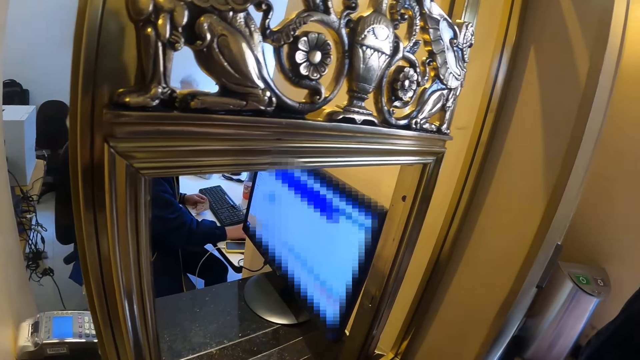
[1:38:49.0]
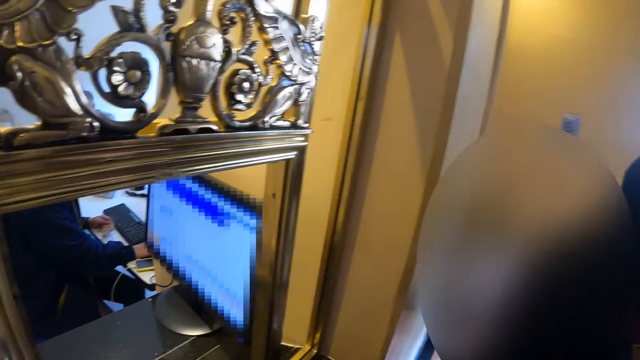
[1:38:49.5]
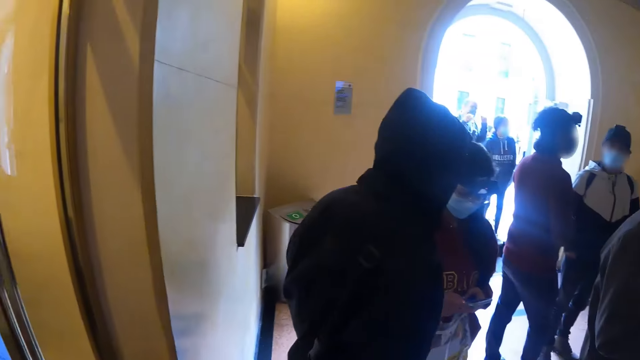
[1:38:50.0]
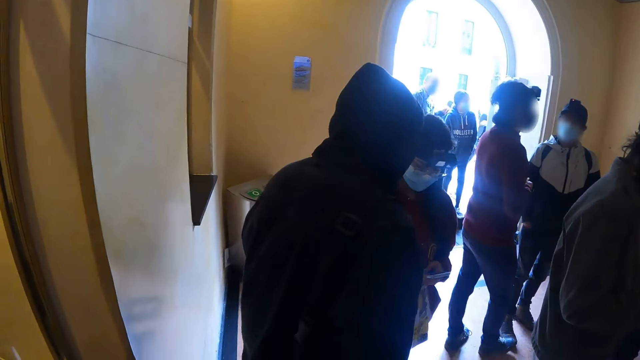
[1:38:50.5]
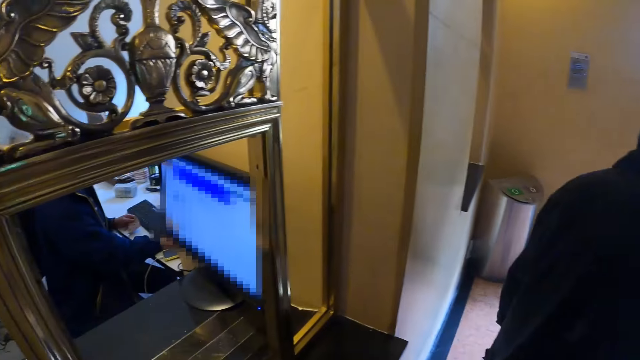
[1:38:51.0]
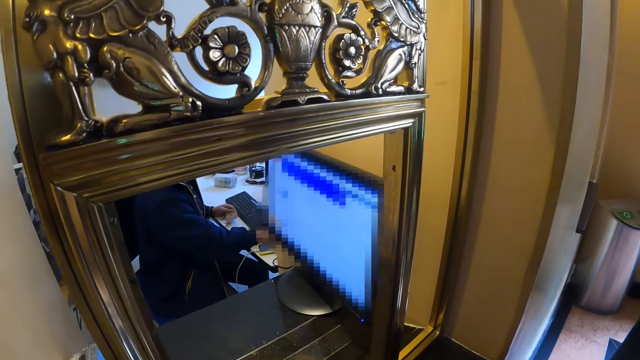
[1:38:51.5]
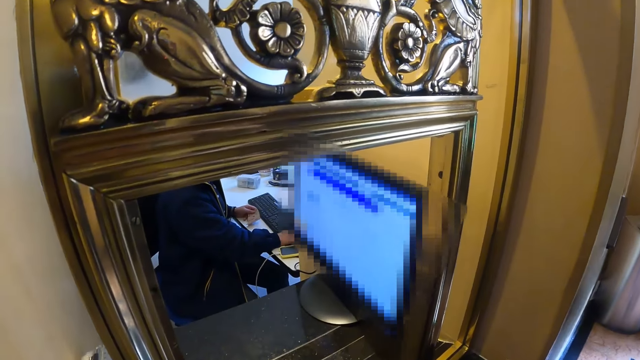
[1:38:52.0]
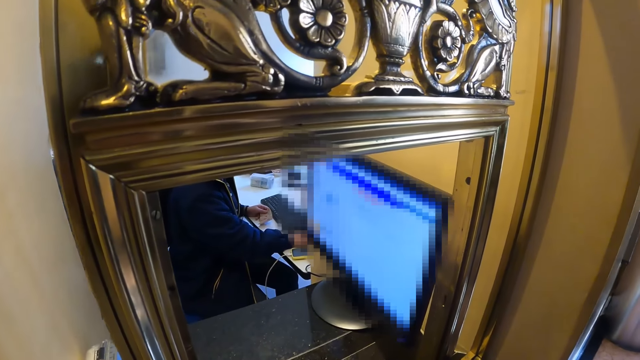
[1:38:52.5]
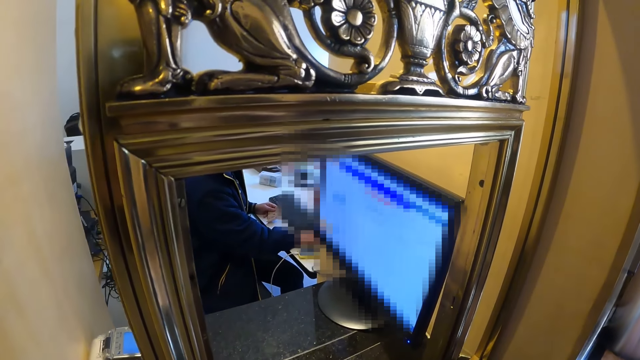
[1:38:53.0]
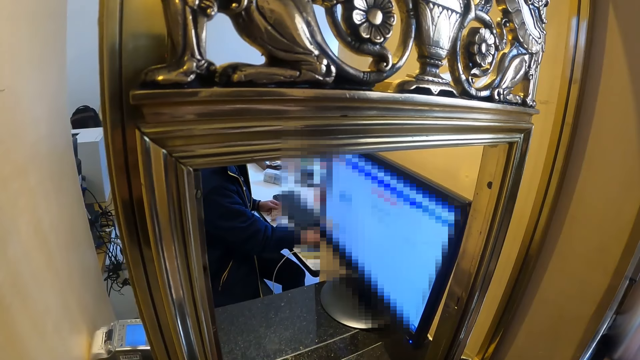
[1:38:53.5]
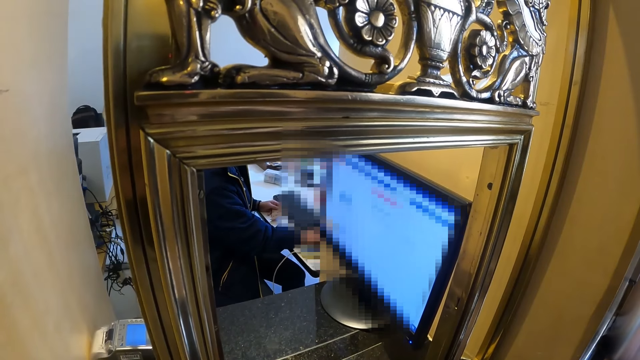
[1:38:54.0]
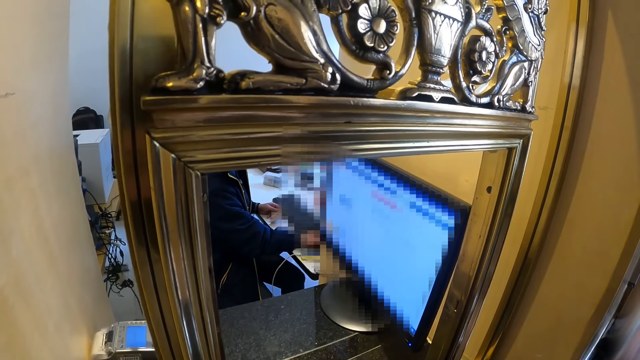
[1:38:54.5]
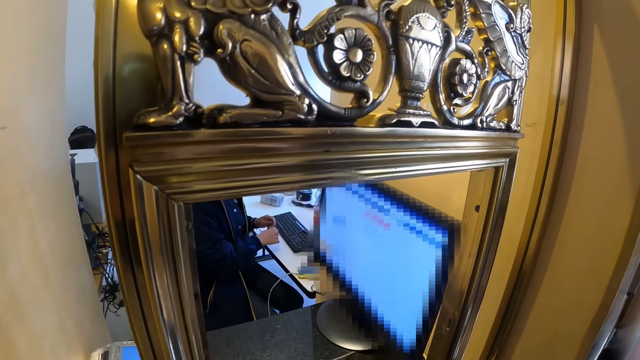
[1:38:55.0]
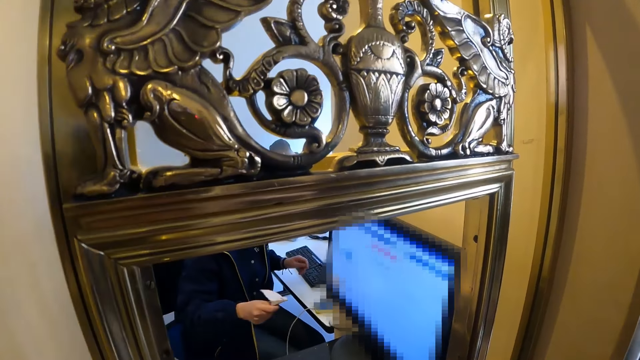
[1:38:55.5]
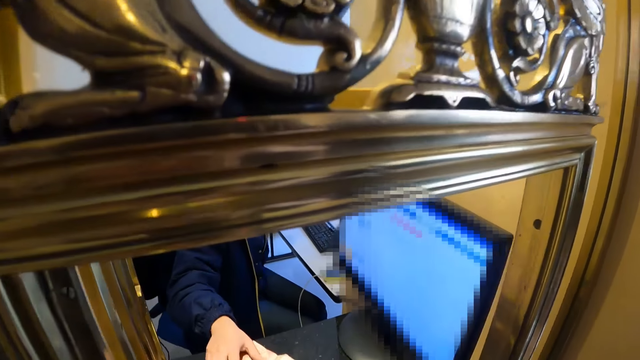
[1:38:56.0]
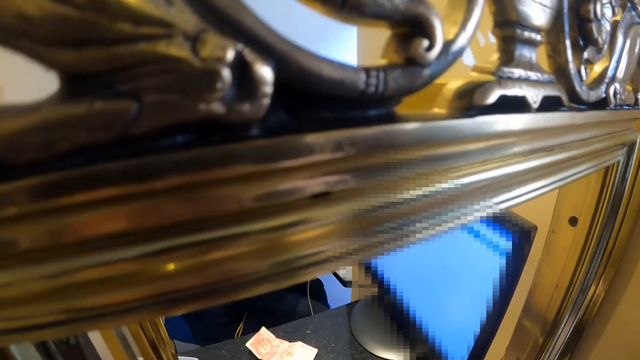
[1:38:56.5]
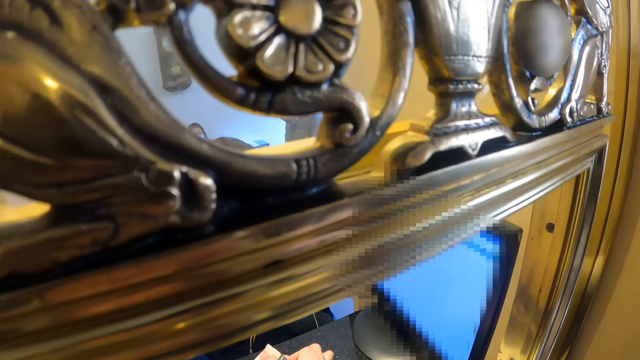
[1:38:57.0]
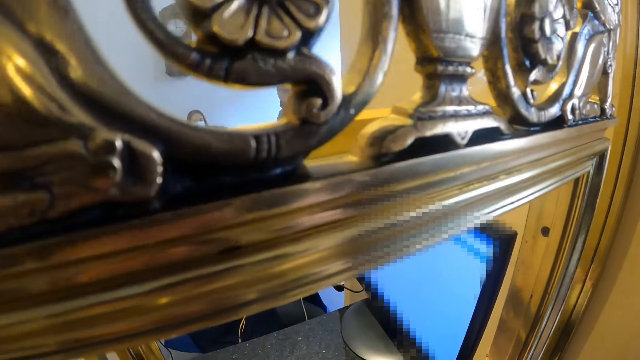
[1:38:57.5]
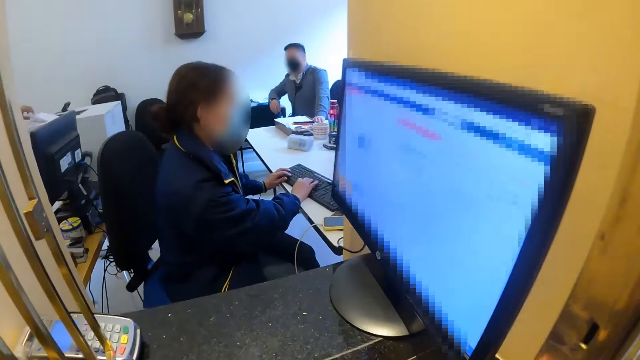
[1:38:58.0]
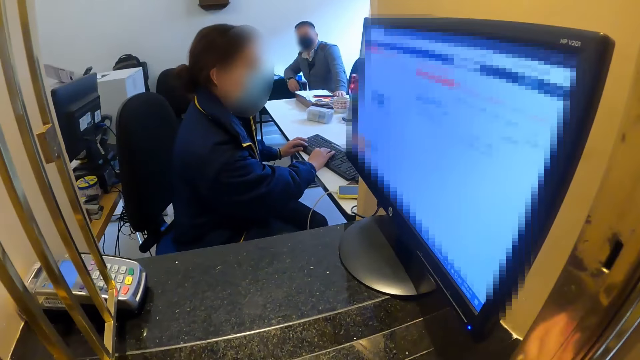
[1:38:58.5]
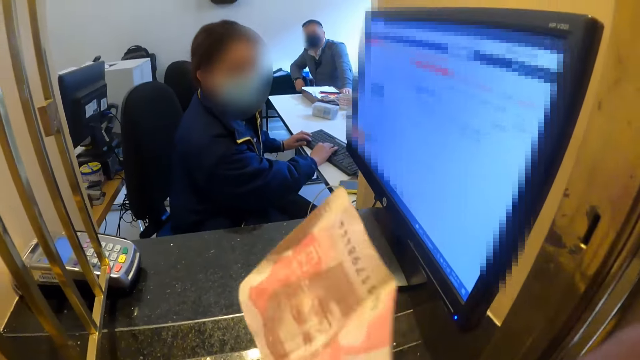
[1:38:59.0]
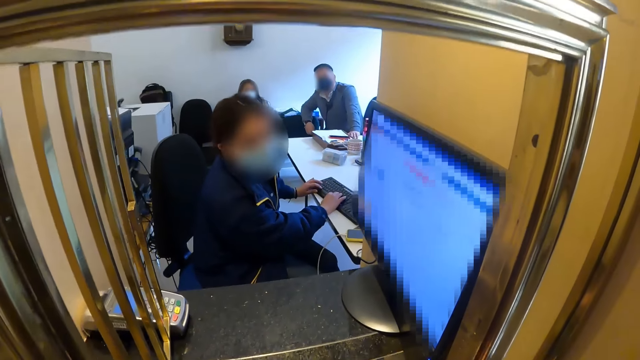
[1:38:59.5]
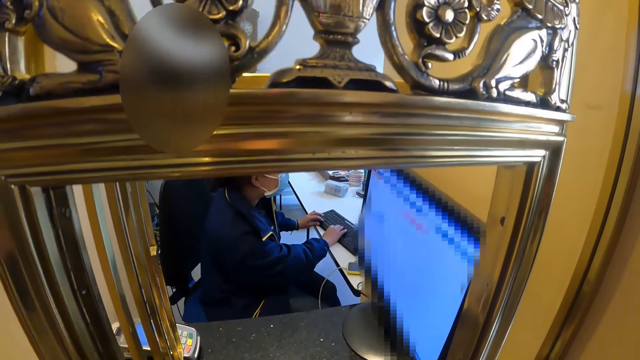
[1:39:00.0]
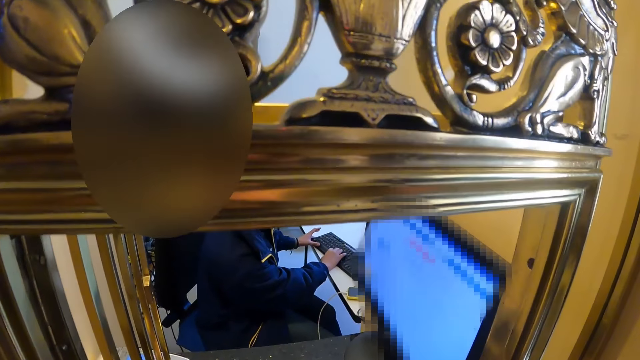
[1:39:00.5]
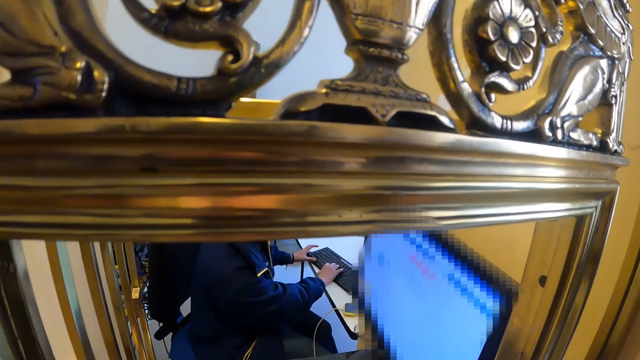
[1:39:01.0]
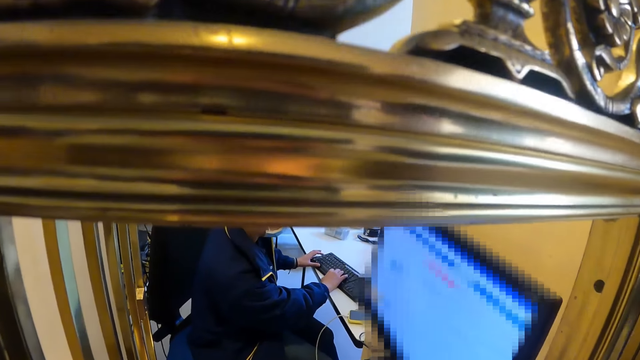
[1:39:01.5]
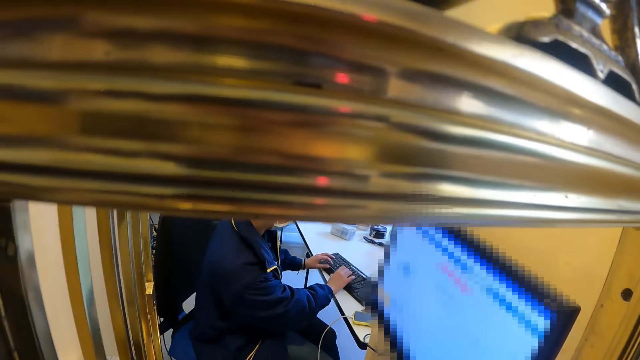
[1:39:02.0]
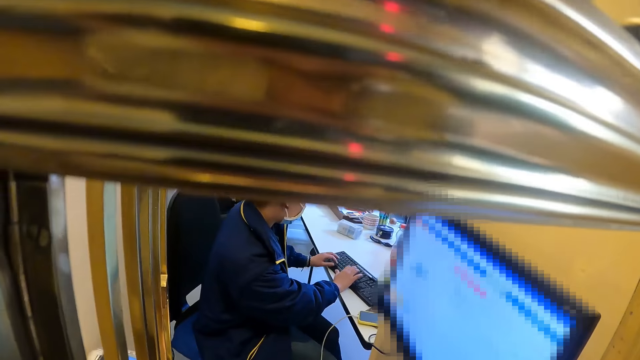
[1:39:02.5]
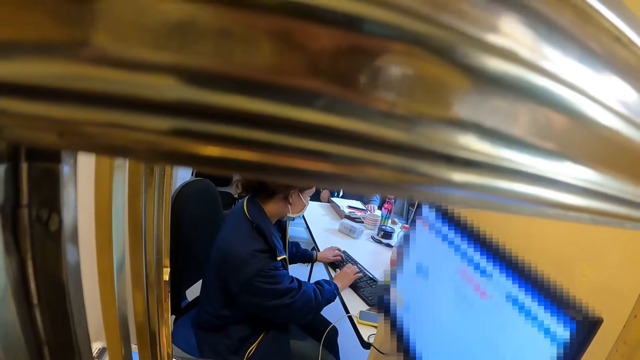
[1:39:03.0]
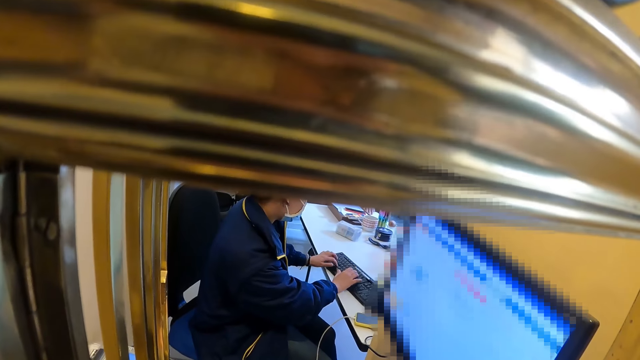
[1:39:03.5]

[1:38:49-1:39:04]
The camera wearer turns towards the door. A man interacts with a woman. The camera wearer turns towards the counter. Another woman operates the computer. The other woman places the money in her right hand, moves towards the counter and places the money on the counter. The other woman gives out change. The other woman moves towards the computer. The camera wearer takes money from the counter. The other woman operates the computer. The camera wearer holds cash in her hands. The other woman uses a desktop.

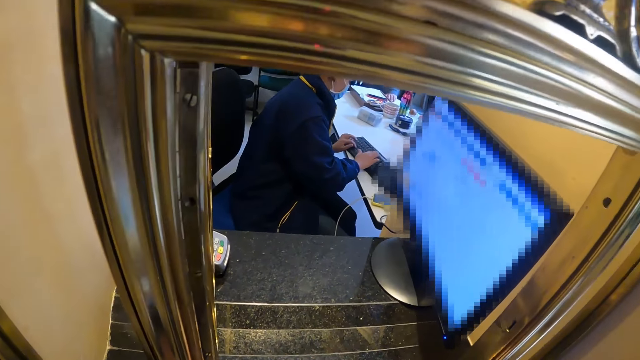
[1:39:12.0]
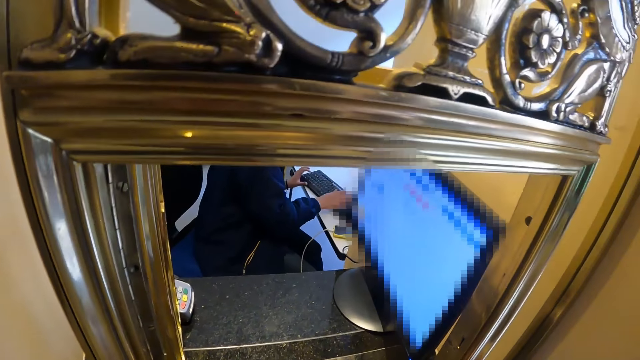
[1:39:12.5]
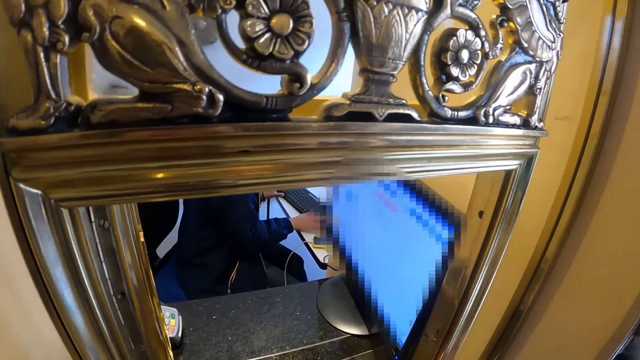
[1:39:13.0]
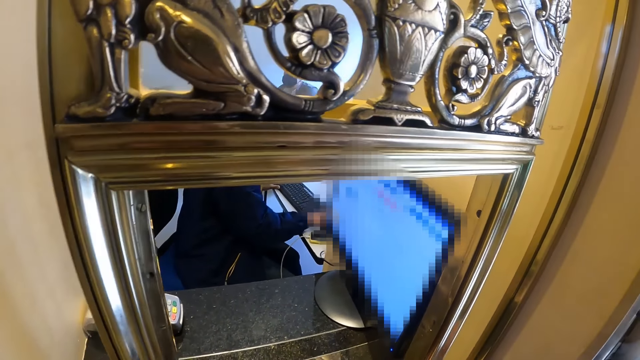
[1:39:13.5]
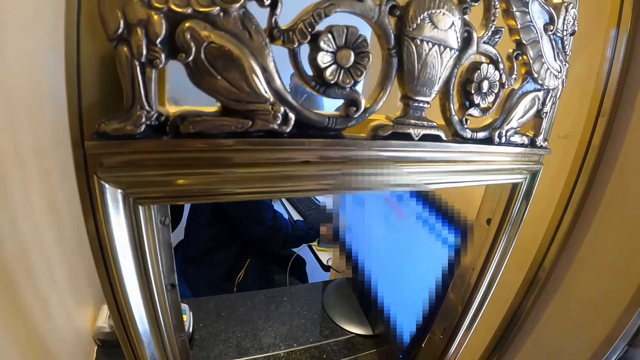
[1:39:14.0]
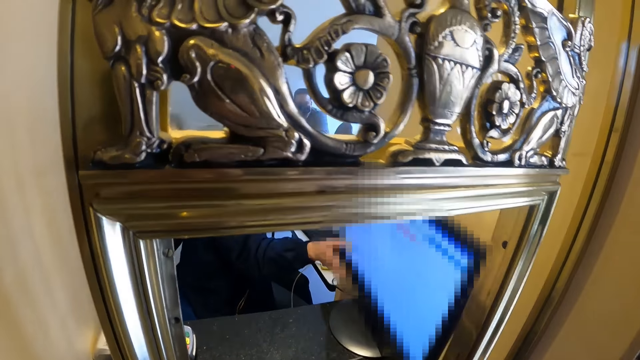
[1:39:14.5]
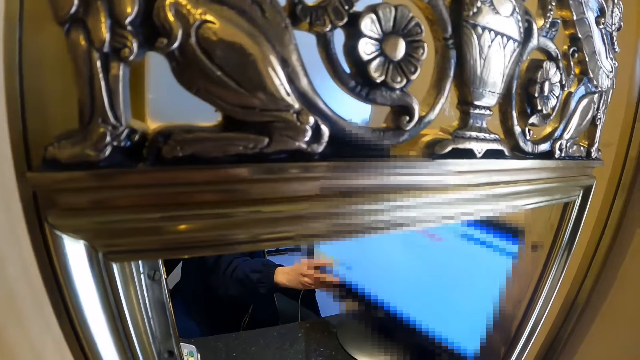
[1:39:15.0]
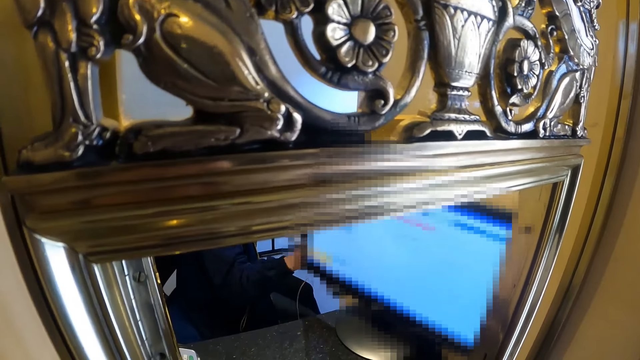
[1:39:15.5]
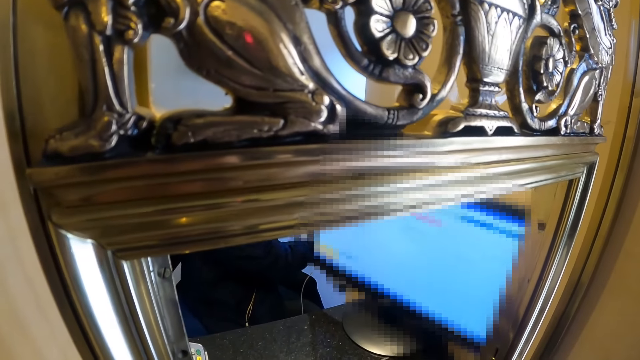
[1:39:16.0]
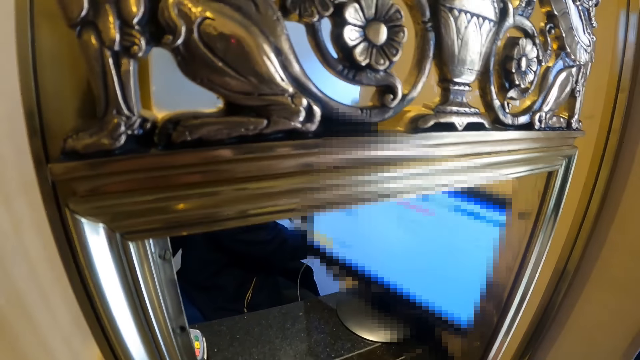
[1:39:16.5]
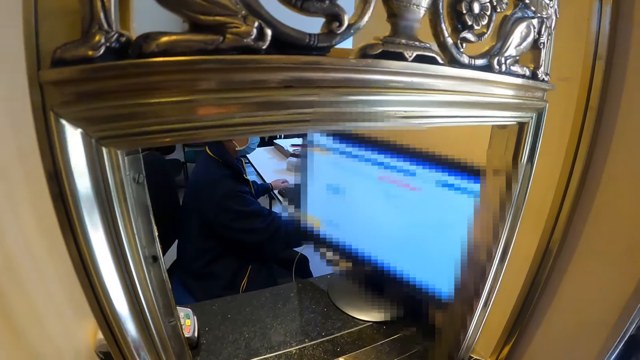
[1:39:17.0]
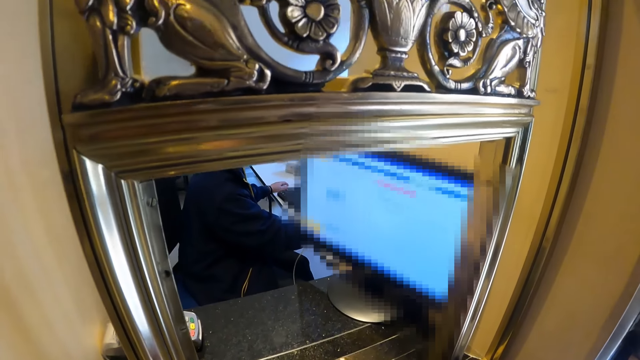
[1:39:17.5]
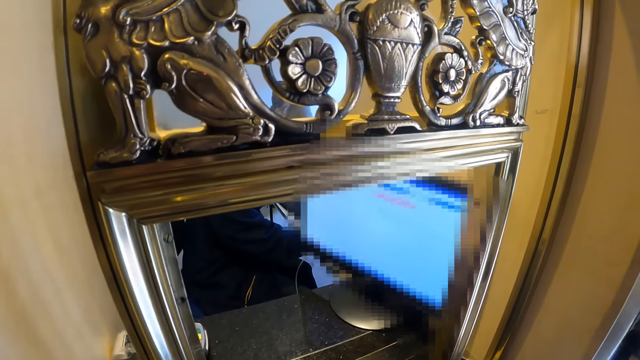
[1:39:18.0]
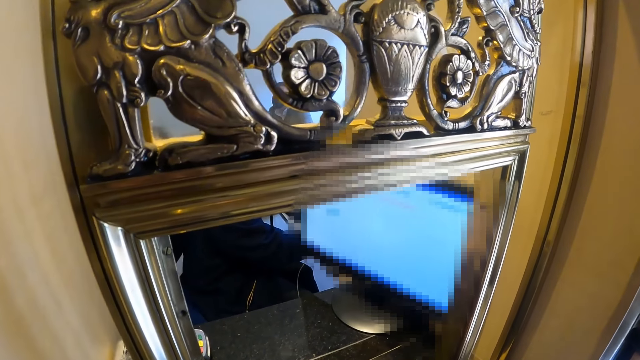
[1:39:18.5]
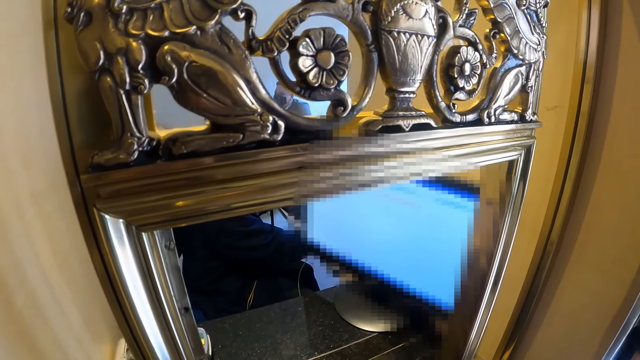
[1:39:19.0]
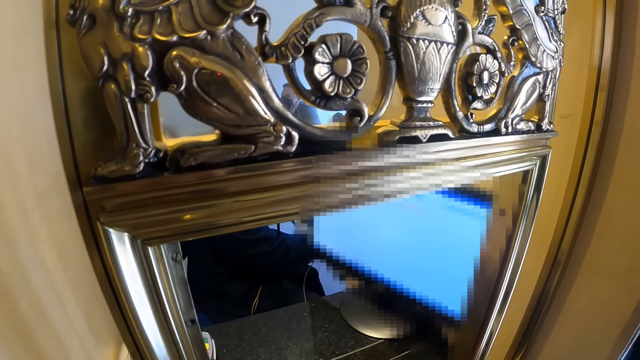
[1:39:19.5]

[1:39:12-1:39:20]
A woman turns the computer monitor towards the camera wearer. The woman operates the computer.
